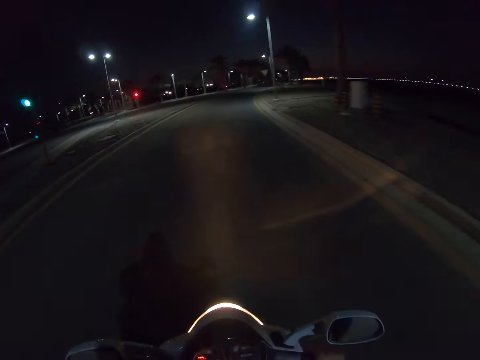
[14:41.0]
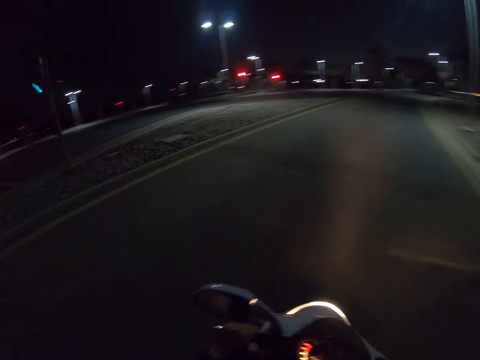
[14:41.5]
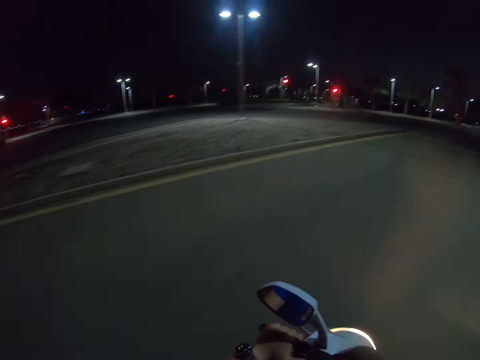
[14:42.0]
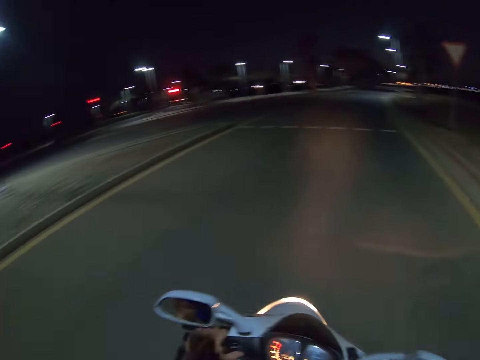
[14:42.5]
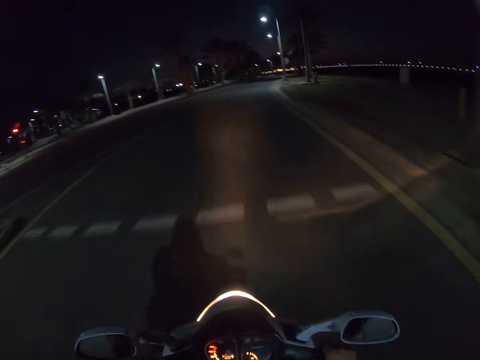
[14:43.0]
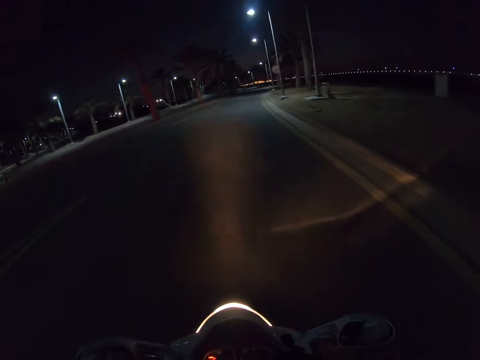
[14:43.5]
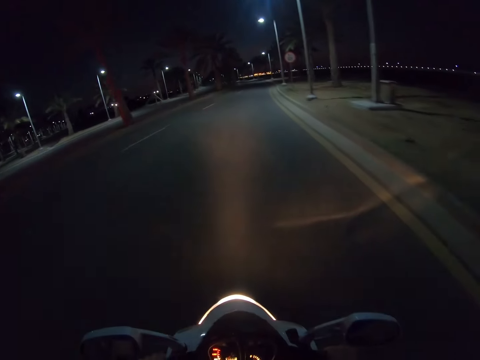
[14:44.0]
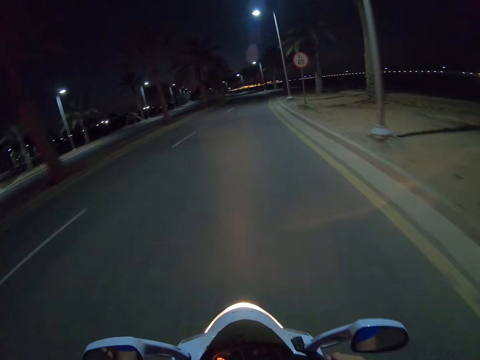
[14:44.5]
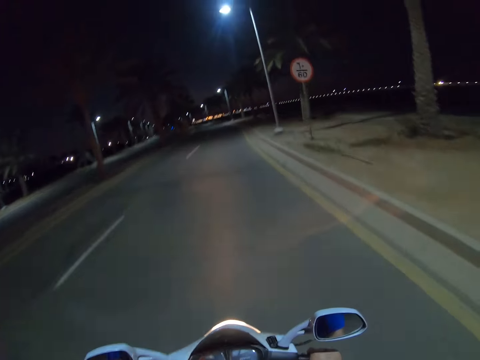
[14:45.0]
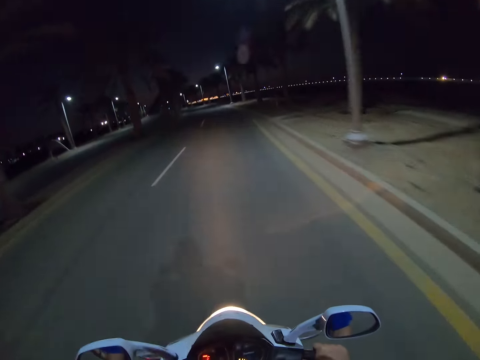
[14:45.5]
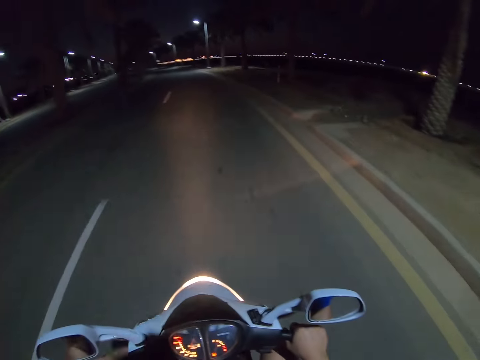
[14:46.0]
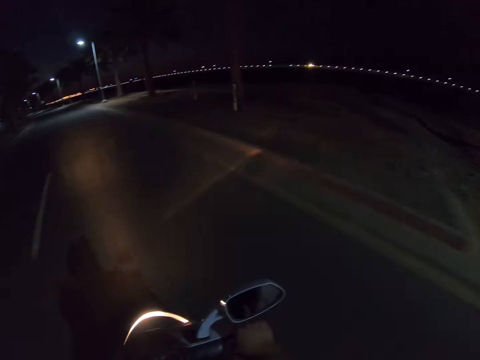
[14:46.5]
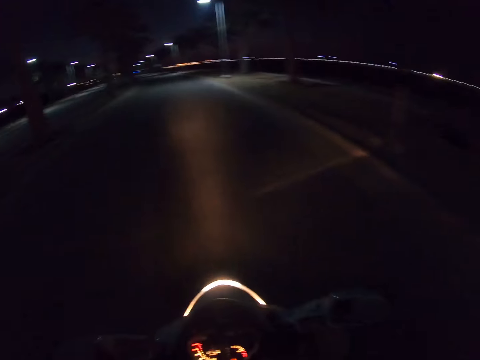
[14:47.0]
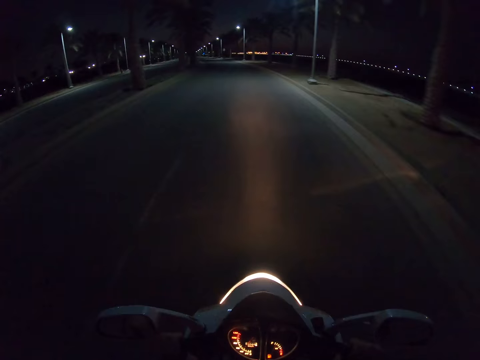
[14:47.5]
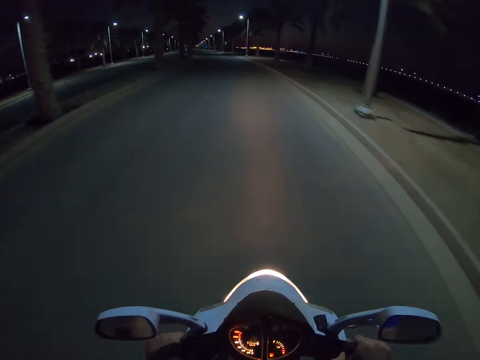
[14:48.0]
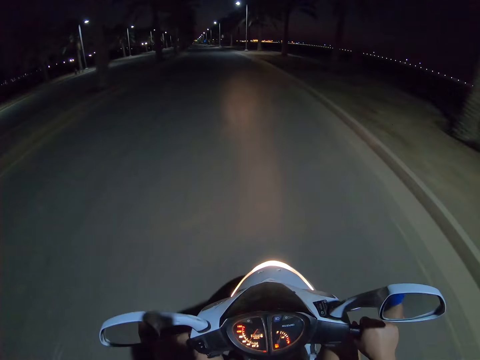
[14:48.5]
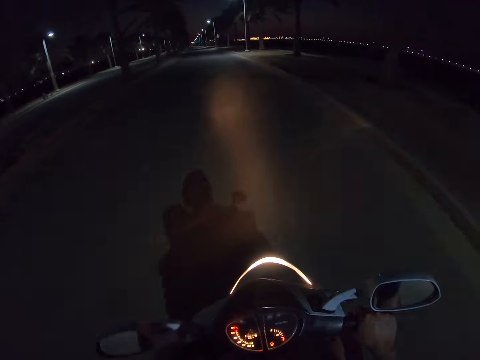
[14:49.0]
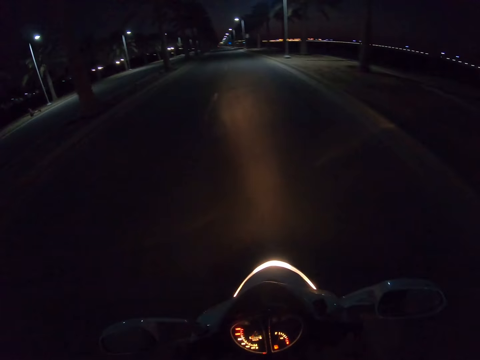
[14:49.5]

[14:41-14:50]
The camera wearer looks around the road. They ride a motorbike on the road.

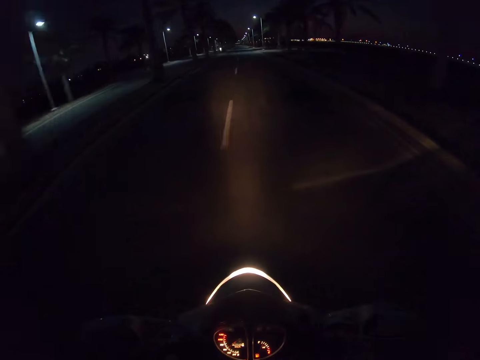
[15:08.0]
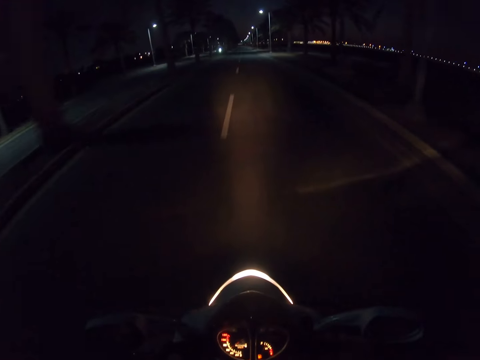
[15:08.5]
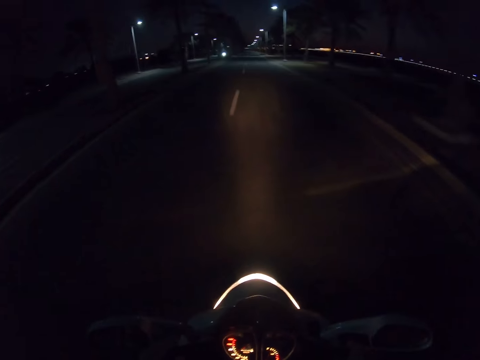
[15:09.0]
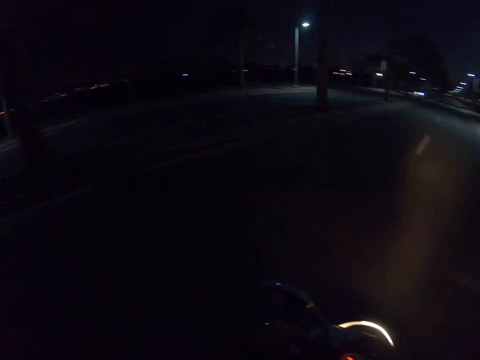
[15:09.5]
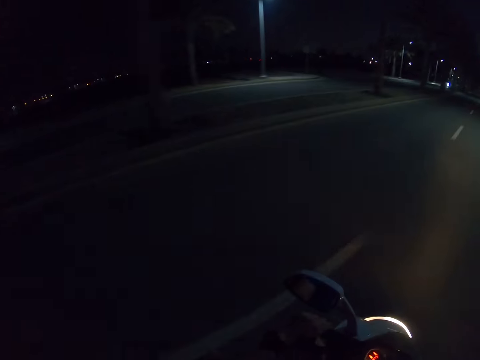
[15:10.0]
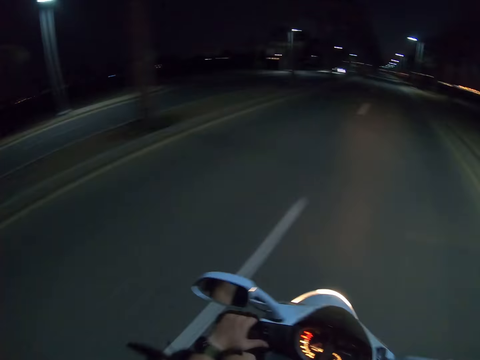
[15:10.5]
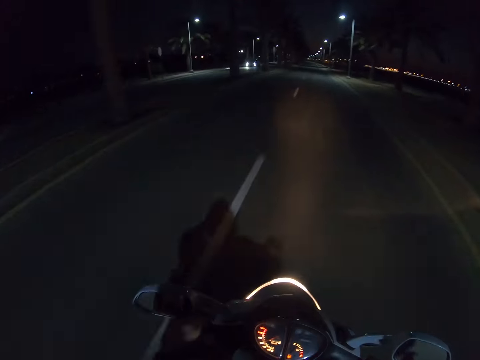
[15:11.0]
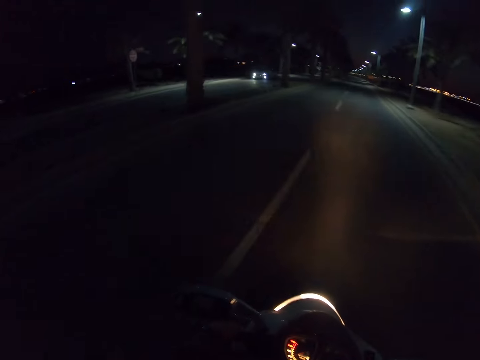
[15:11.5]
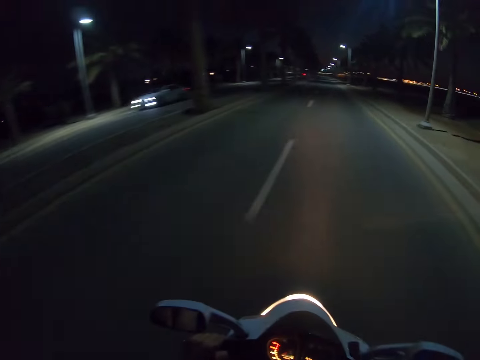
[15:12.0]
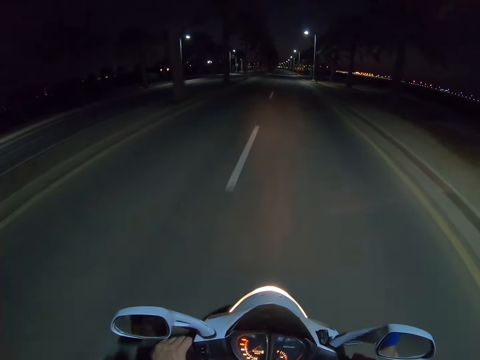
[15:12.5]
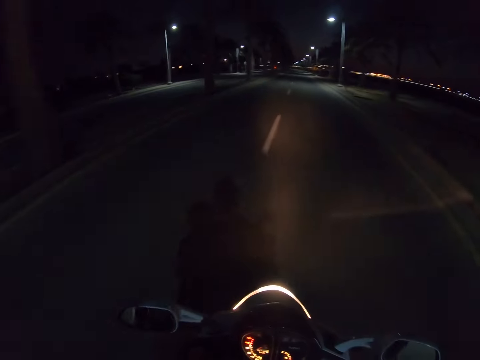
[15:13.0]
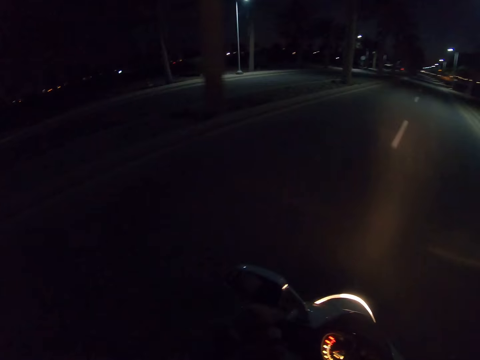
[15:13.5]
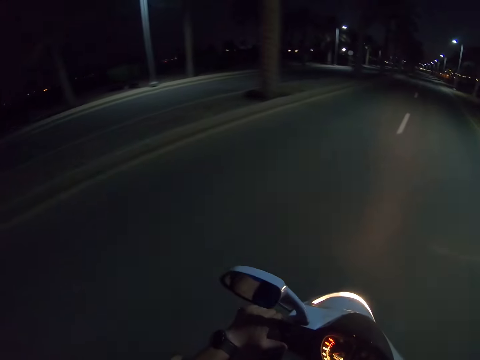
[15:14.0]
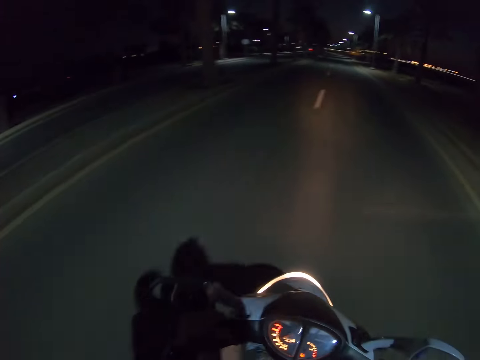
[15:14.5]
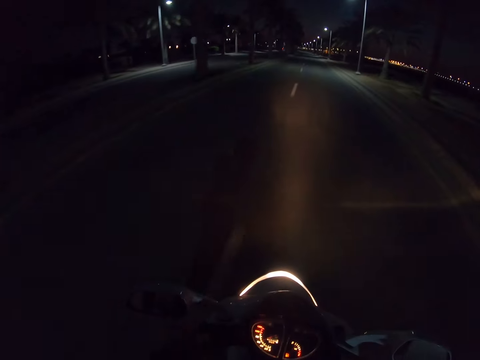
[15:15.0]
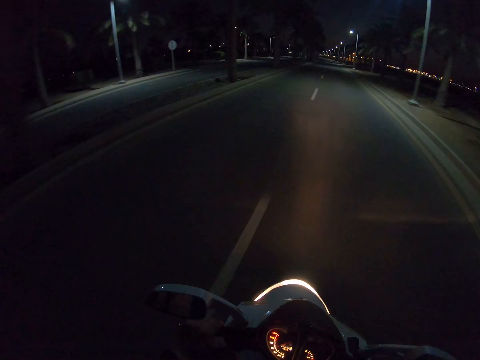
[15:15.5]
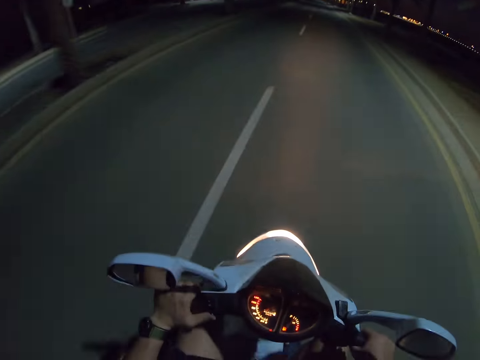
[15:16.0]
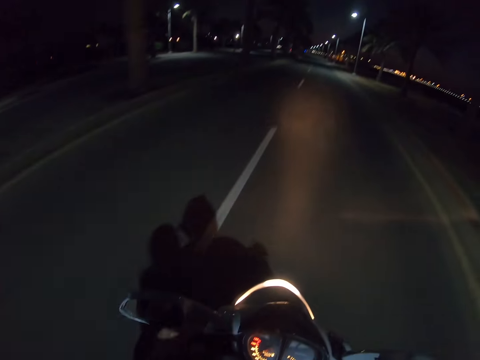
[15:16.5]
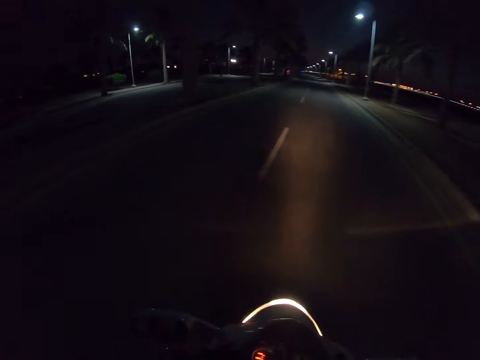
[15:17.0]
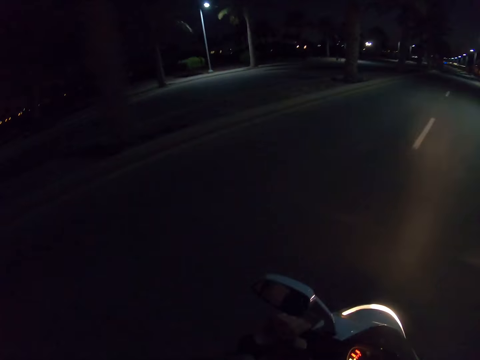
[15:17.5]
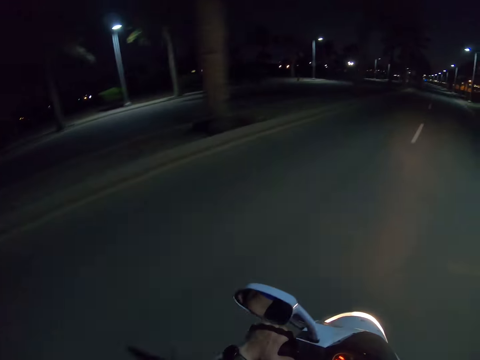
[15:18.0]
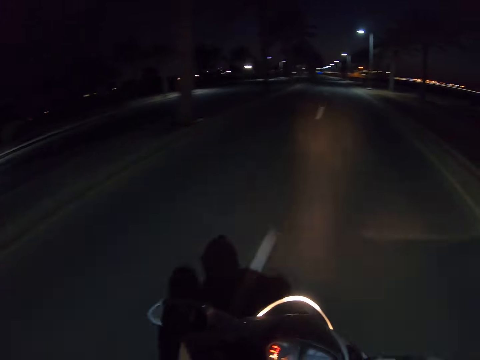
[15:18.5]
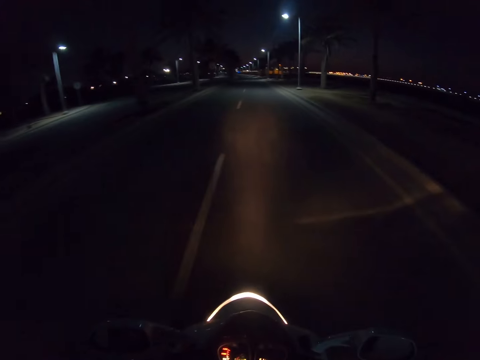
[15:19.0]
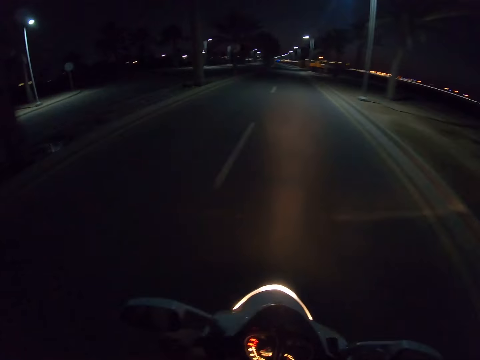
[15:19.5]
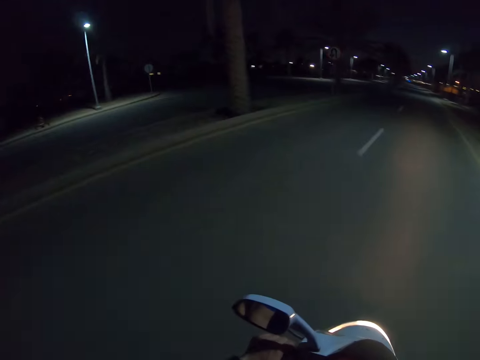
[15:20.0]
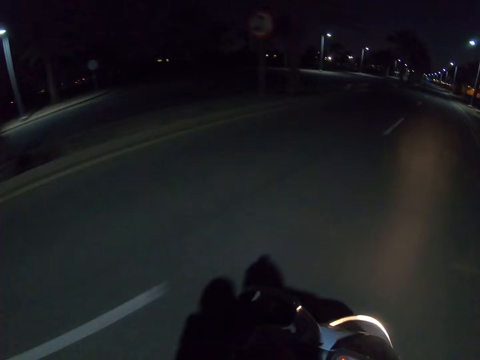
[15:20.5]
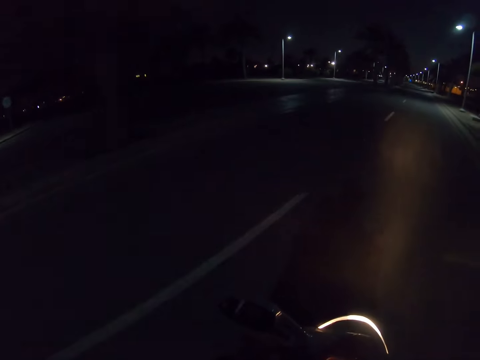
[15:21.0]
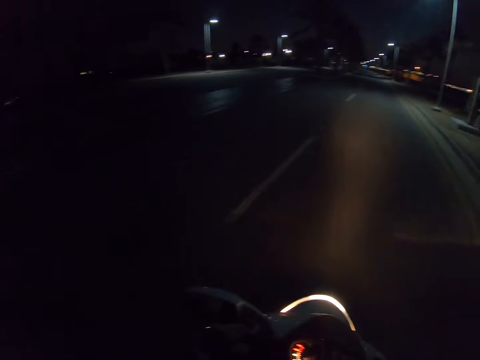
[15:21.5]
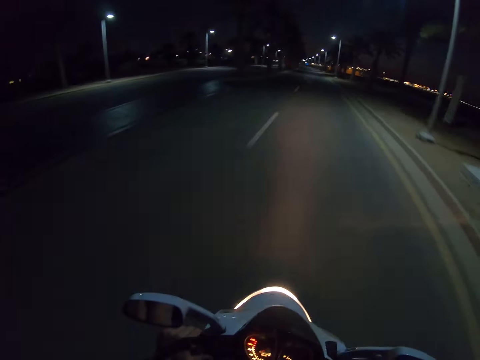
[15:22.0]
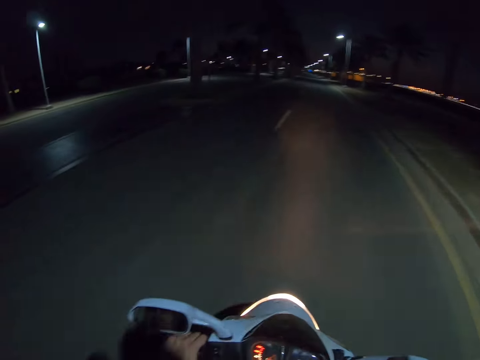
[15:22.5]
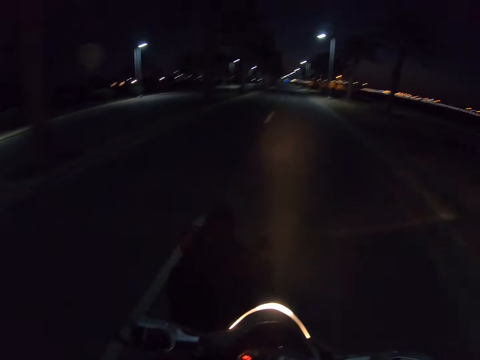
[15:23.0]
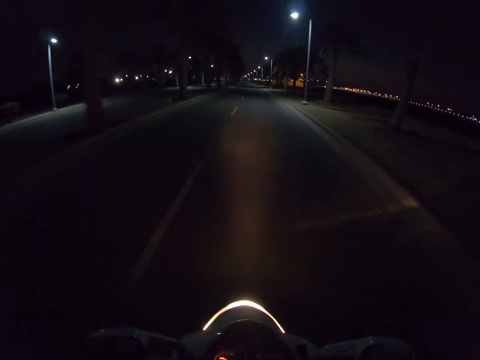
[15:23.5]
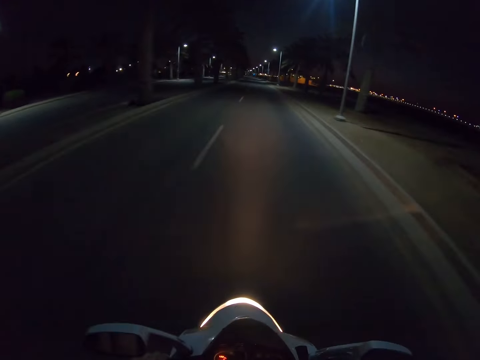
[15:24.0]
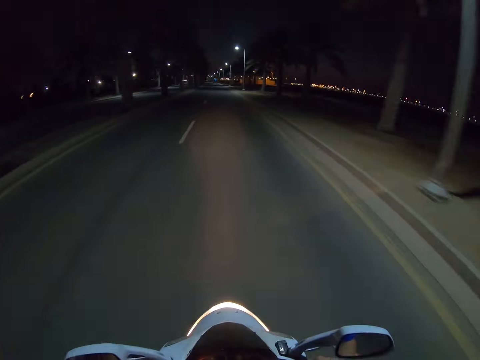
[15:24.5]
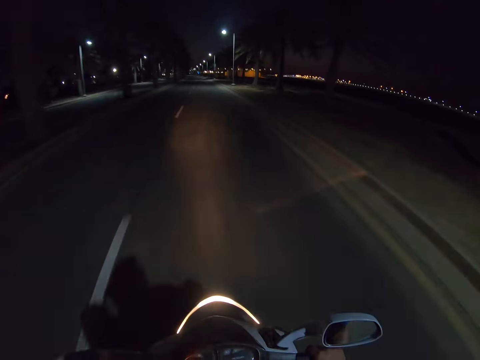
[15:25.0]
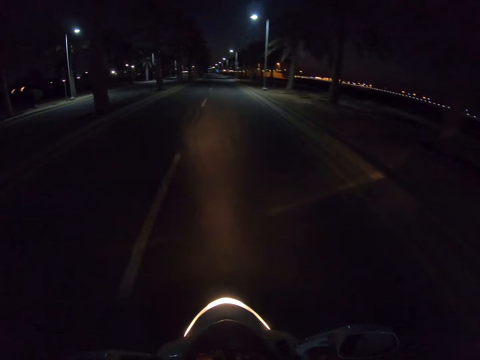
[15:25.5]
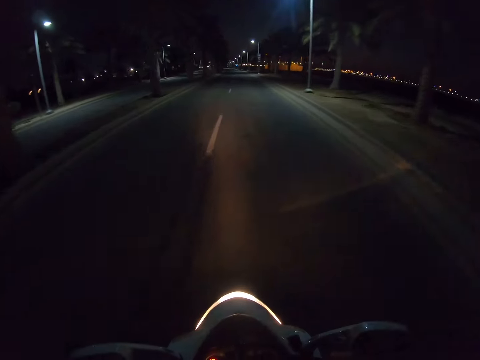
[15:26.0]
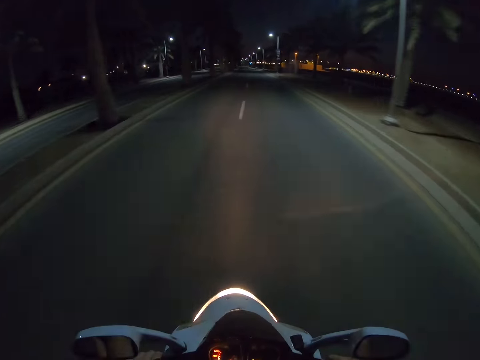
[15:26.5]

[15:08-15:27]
The camera wearer looks around the road. They ride a motorbike on the road.
